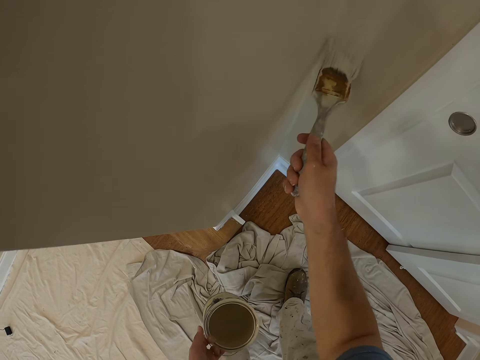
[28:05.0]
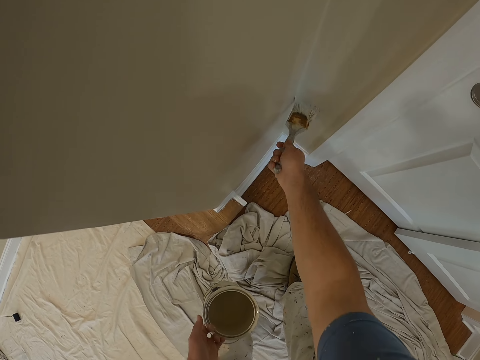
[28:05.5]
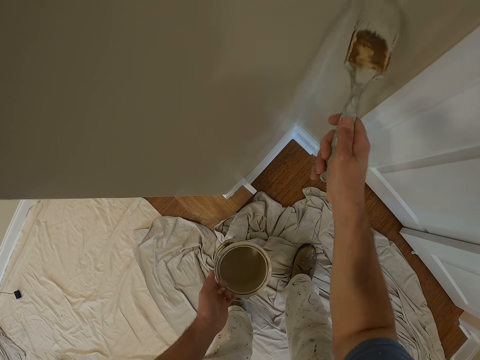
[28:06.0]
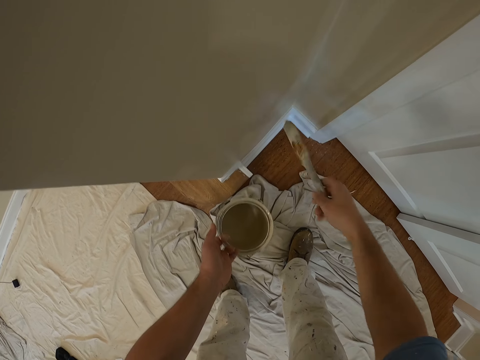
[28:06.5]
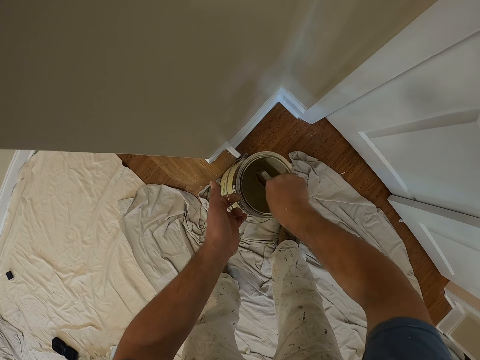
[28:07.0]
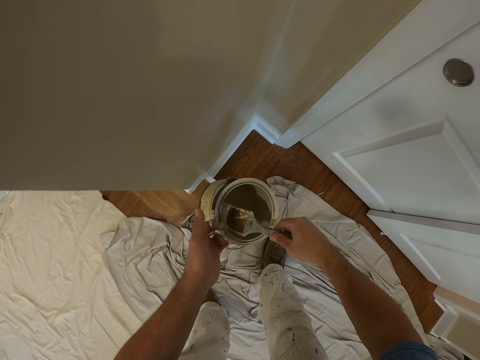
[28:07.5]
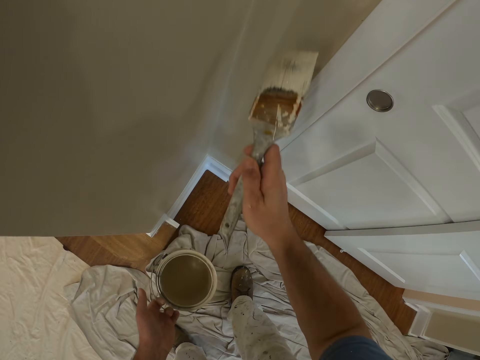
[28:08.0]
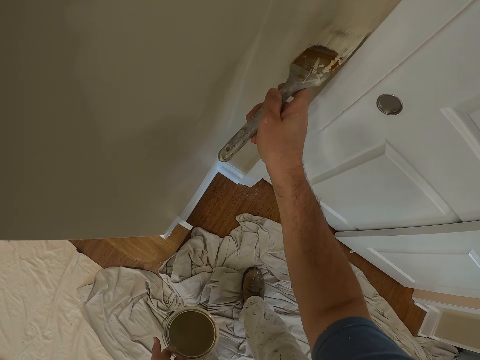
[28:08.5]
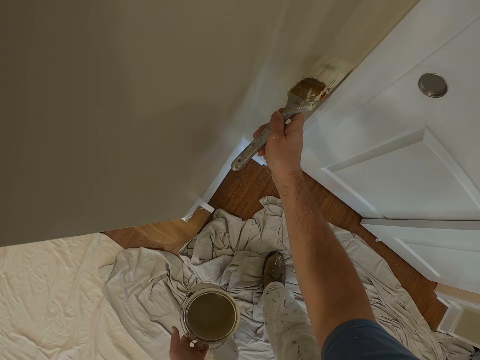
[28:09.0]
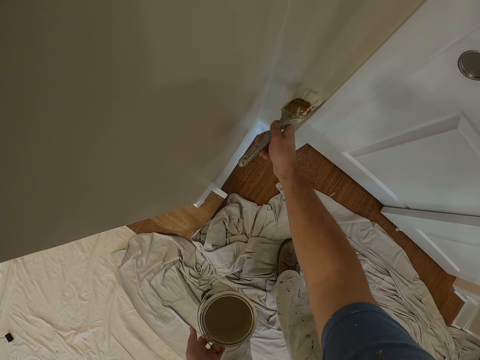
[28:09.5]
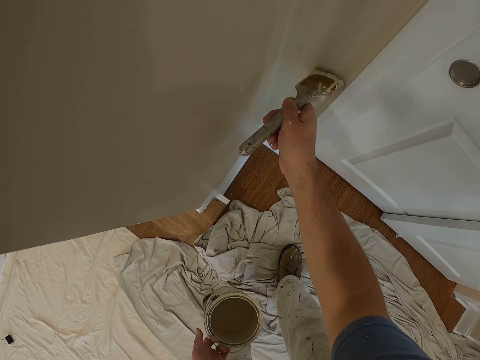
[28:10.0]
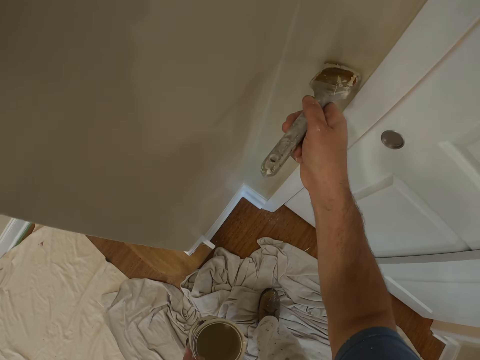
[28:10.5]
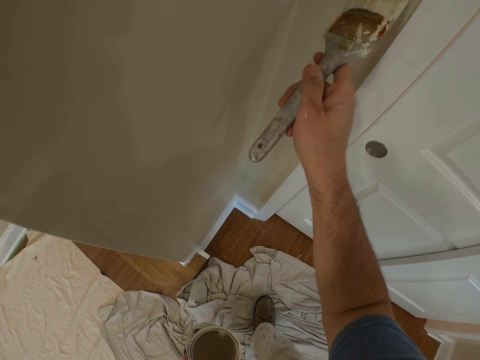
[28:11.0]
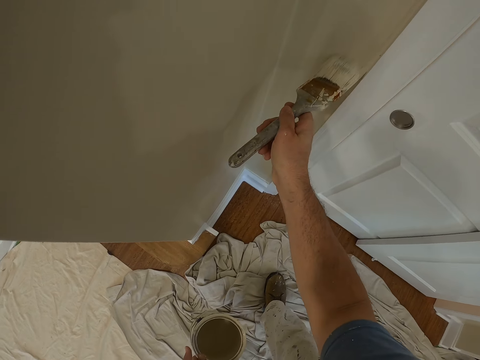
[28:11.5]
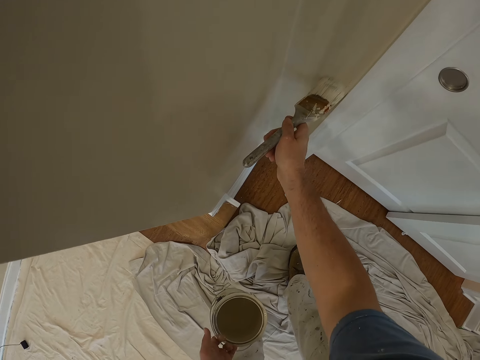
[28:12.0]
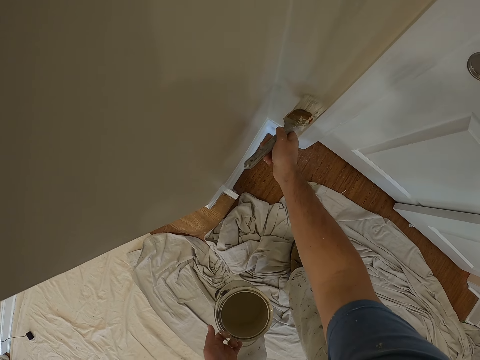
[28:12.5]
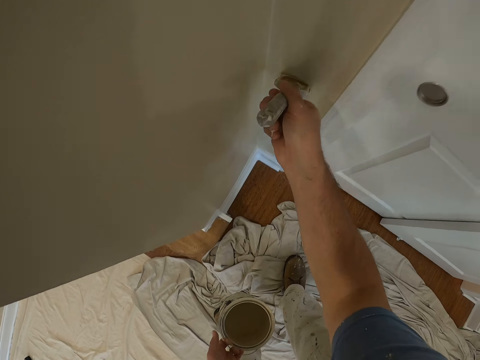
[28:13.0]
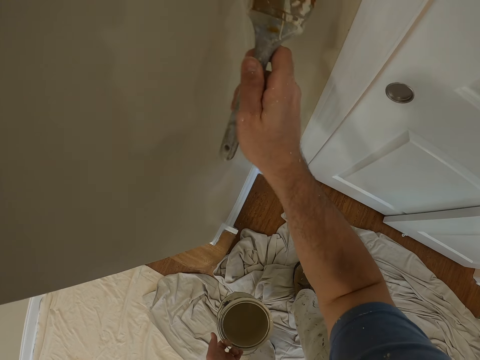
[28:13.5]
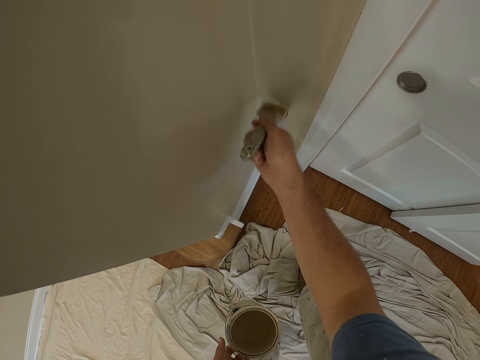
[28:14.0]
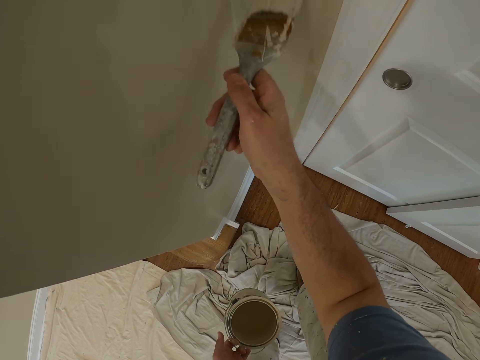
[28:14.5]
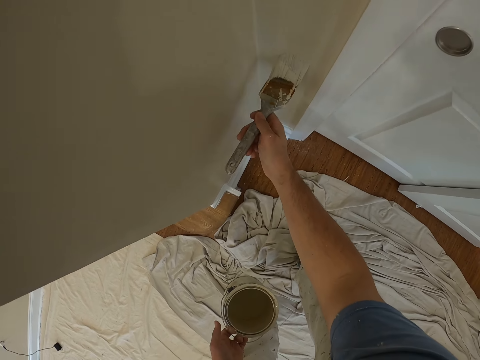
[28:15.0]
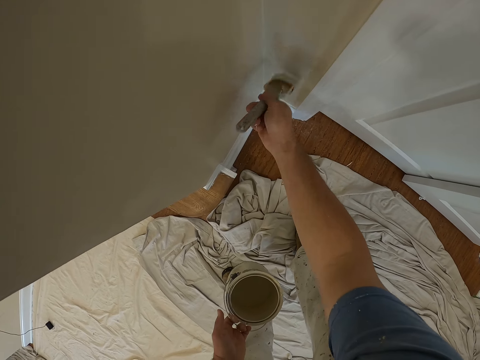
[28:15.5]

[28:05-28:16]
The camera wearer gets more paint from the paint container. They paint the wall of the room with a paint brush.

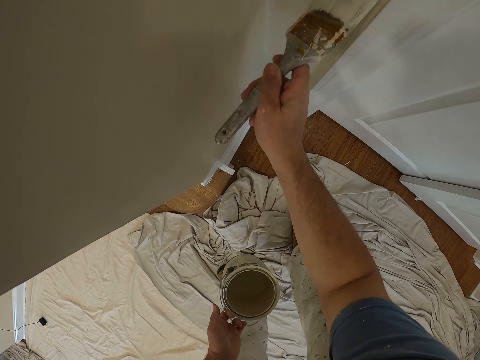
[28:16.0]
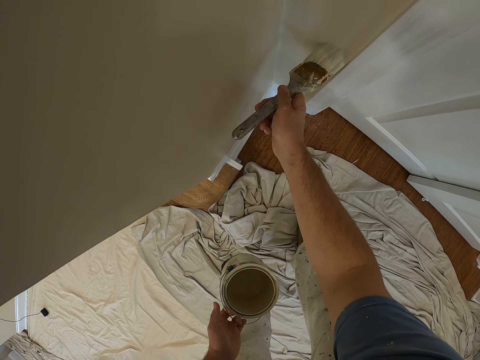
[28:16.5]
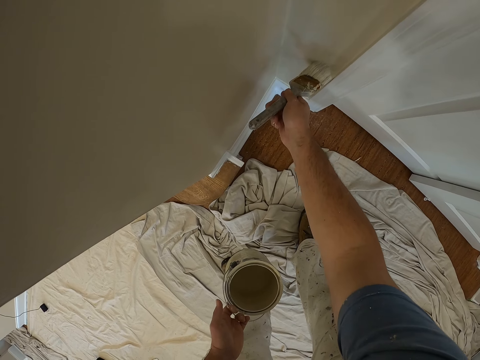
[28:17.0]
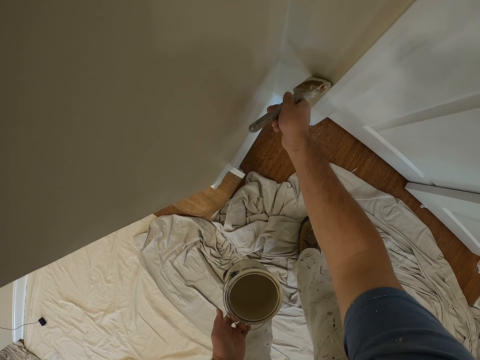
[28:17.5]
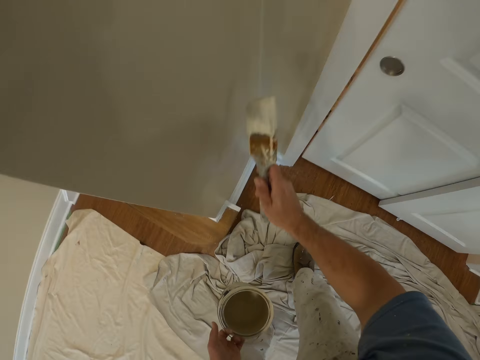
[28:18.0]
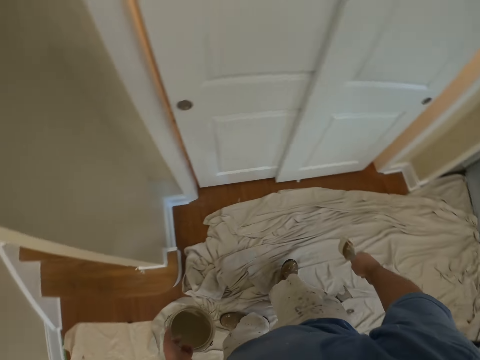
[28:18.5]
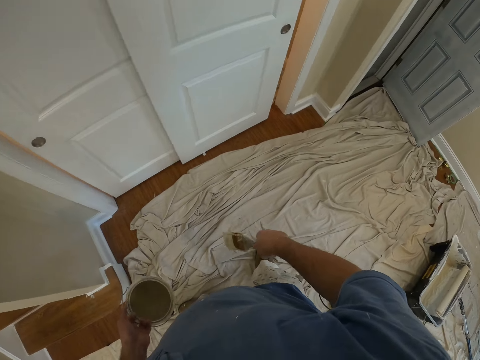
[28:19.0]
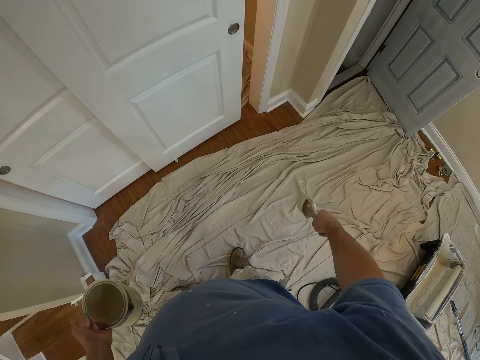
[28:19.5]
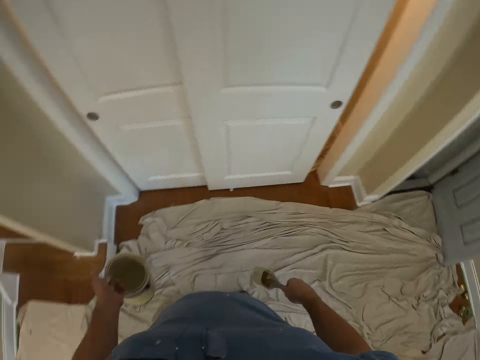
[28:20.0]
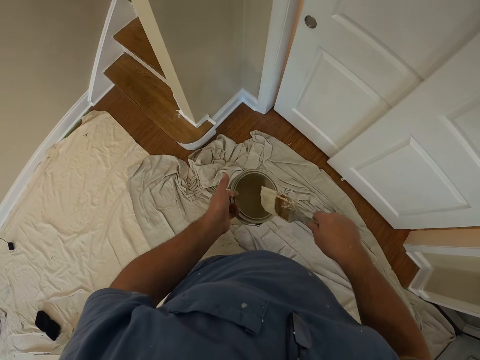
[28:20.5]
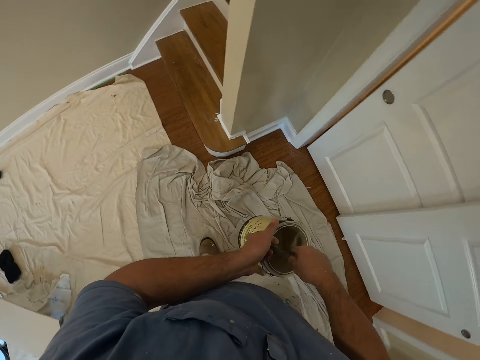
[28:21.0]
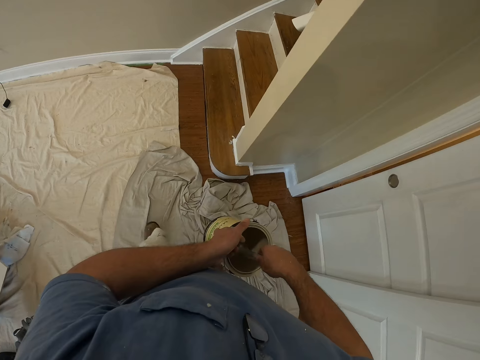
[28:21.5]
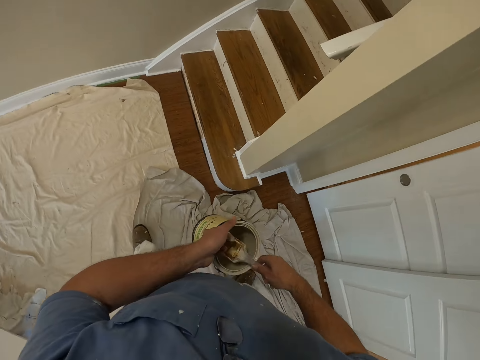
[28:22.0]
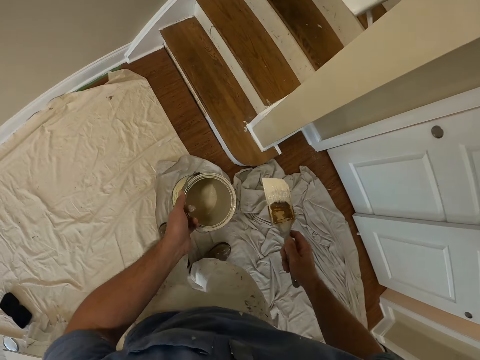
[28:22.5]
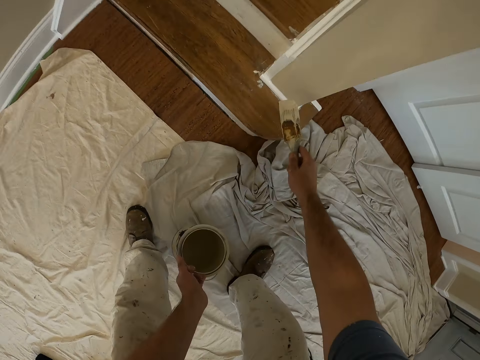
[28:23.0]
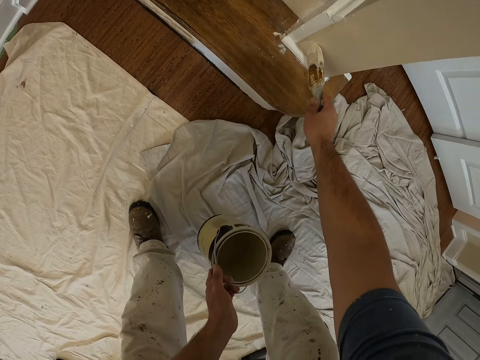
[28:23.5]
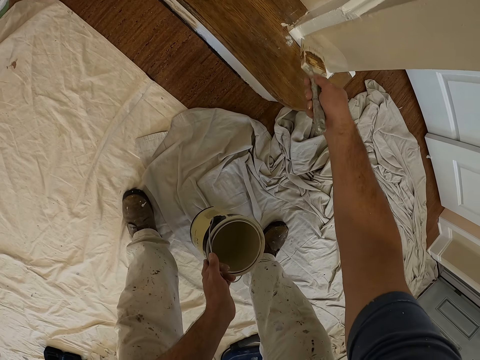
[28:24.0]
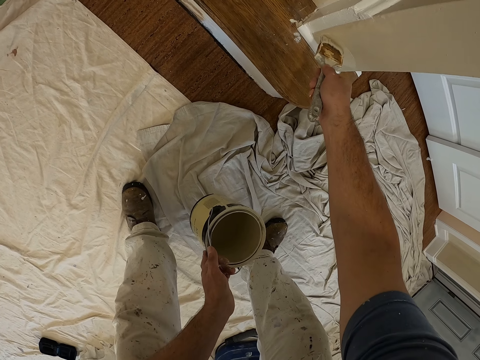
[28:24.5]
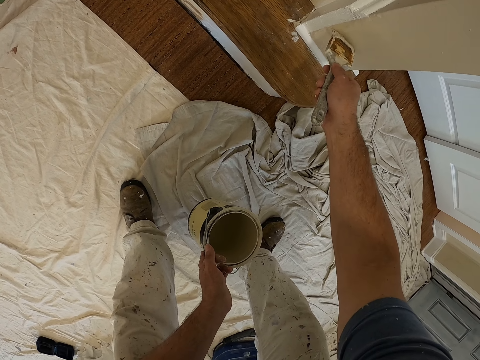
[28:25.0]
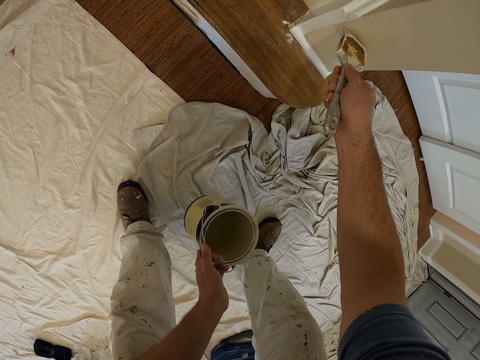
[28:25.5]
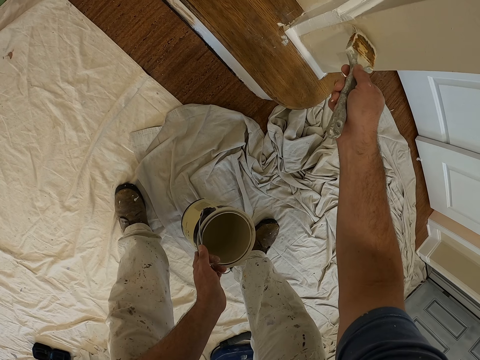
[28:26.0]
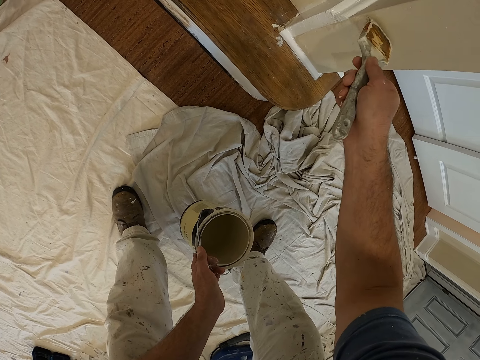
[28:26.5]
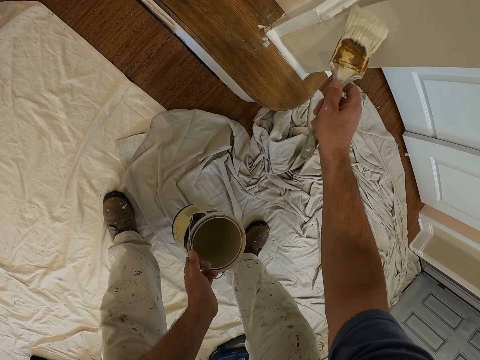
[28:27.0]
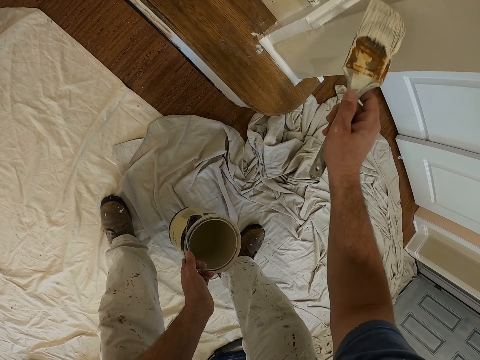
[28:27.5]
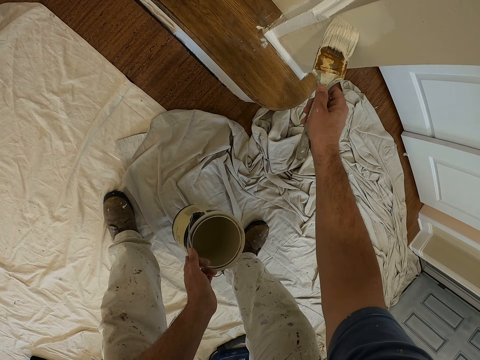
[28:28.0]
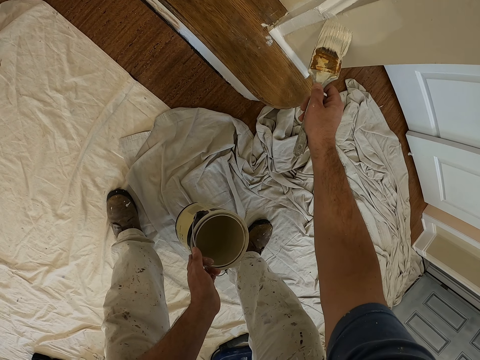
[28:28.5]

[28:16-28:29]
The camera wearer stops painting. They get more paint from the paint container. They move in the room. They paint the wall of the room with a paint brush.

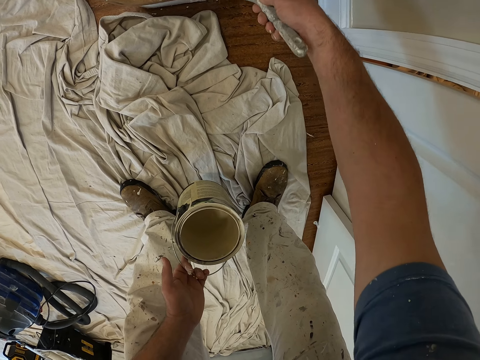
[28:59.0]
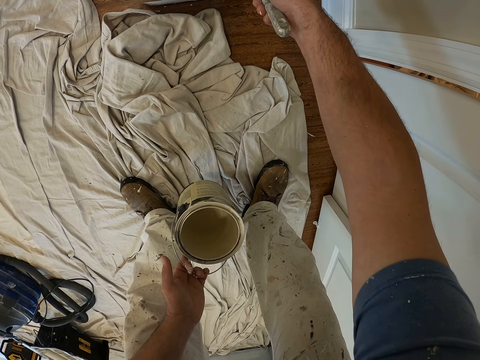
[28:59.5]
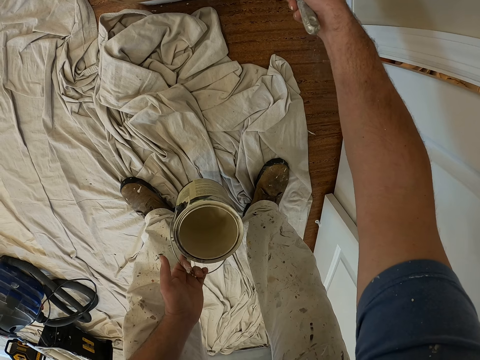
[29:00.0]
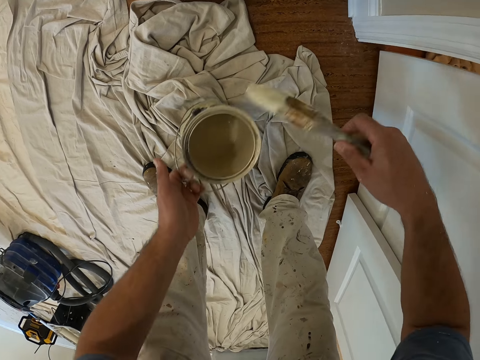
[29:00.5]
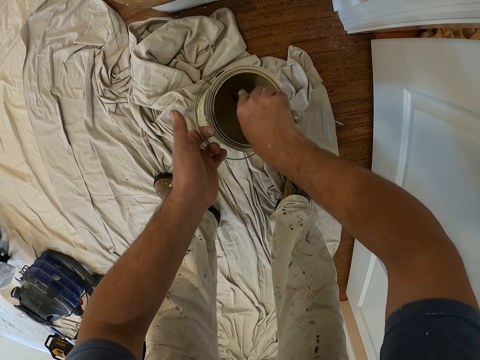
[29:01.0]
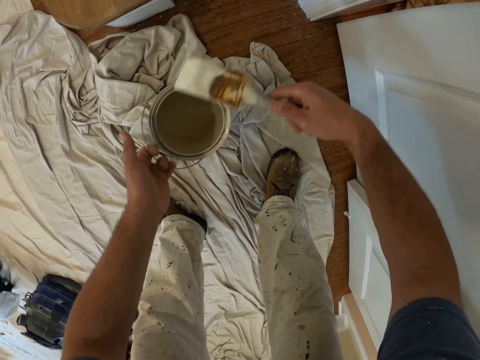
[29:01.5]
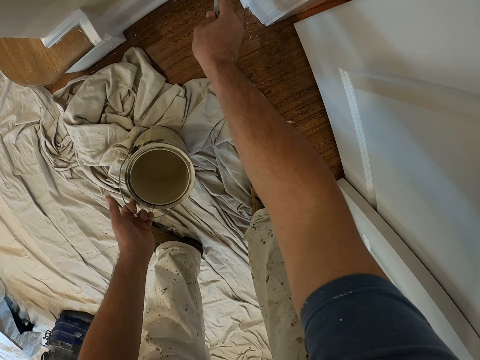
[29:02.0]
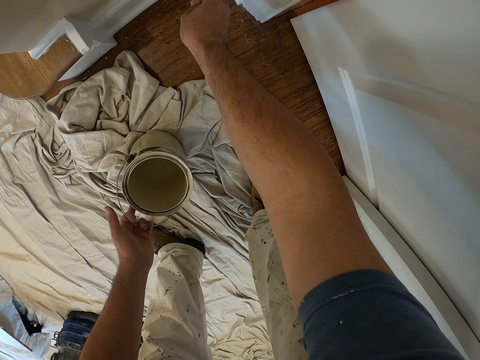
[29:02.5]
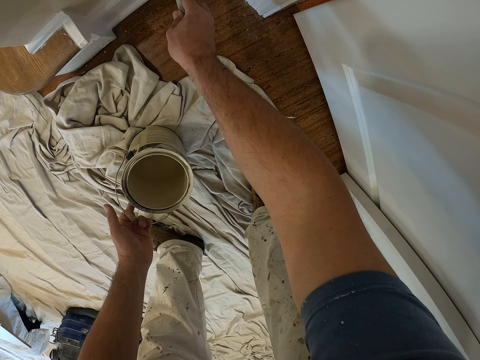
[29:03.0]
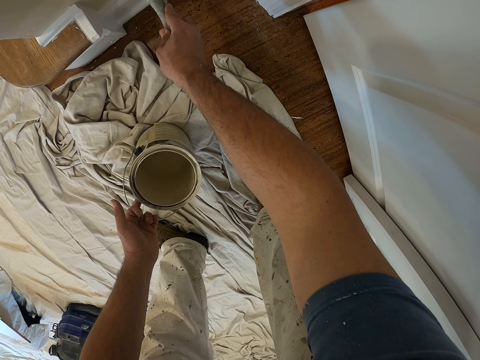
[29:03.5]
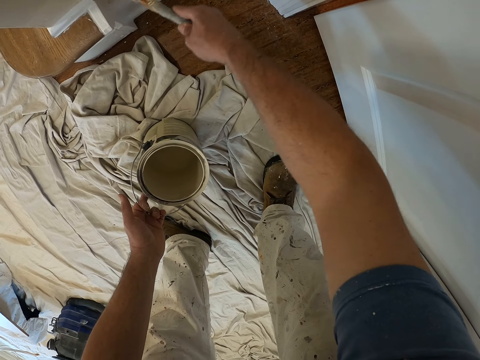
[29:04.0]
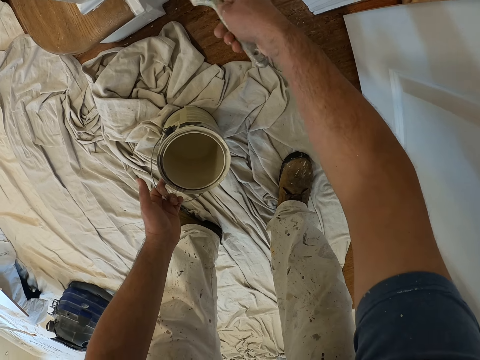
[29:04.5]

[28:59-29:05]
The camera wearer gets more paint from the paint container. They paint the wall of the room with a paint brush.
